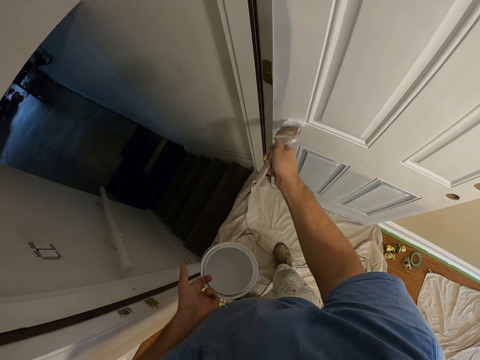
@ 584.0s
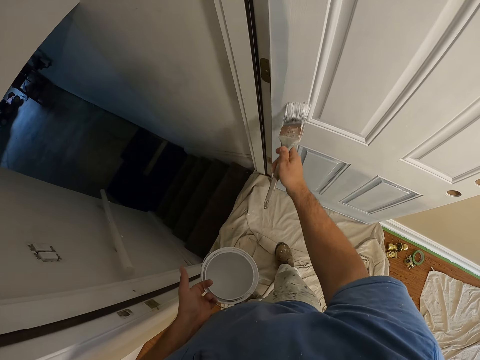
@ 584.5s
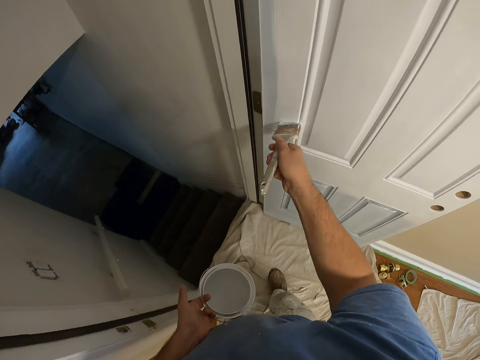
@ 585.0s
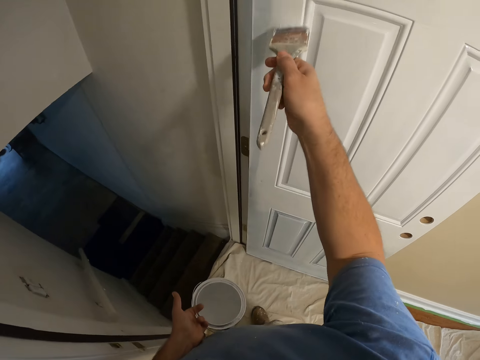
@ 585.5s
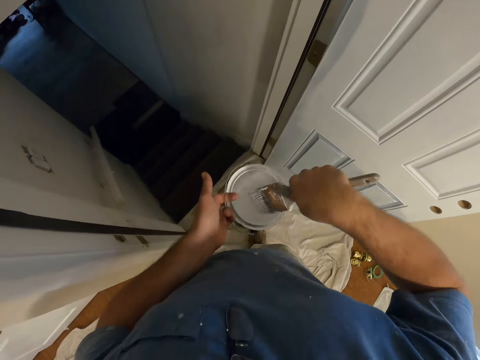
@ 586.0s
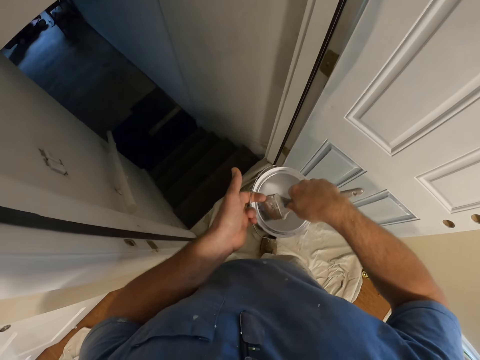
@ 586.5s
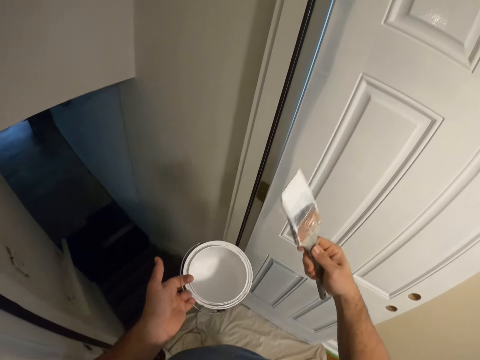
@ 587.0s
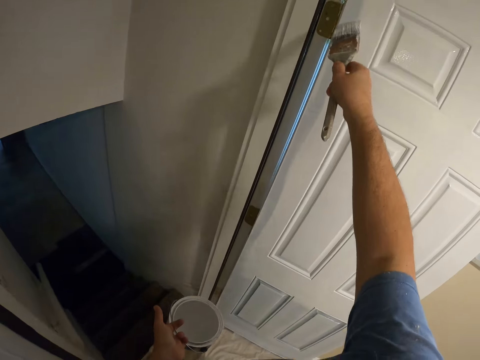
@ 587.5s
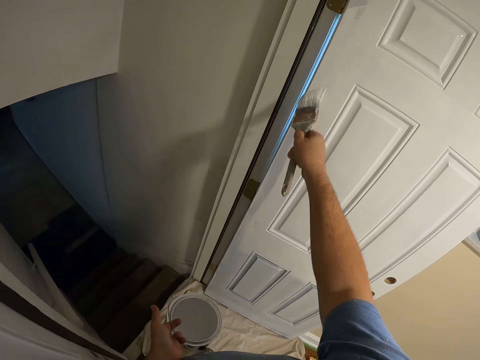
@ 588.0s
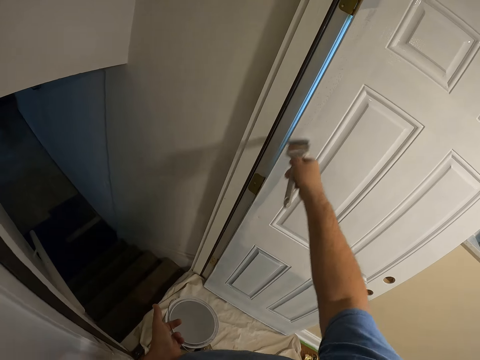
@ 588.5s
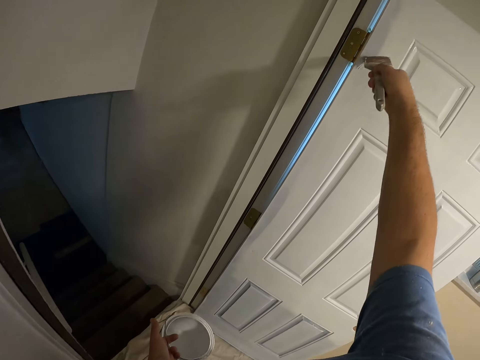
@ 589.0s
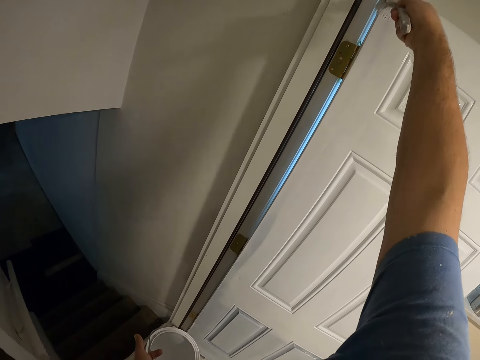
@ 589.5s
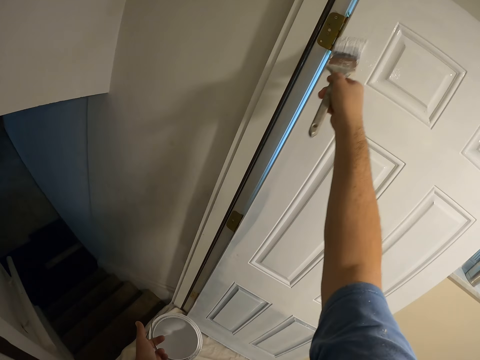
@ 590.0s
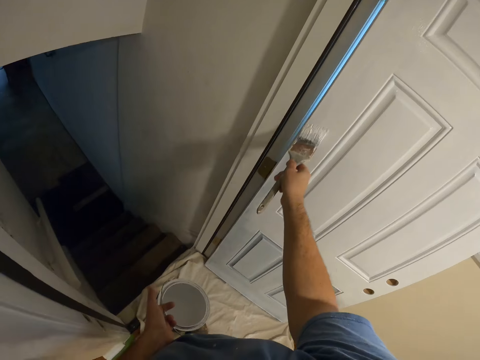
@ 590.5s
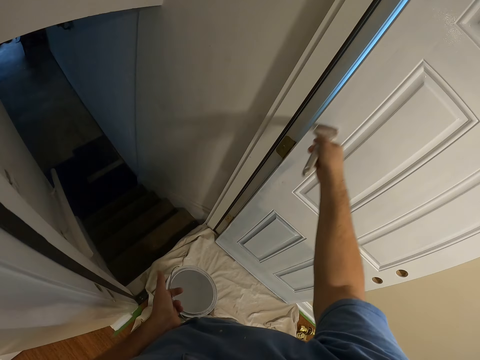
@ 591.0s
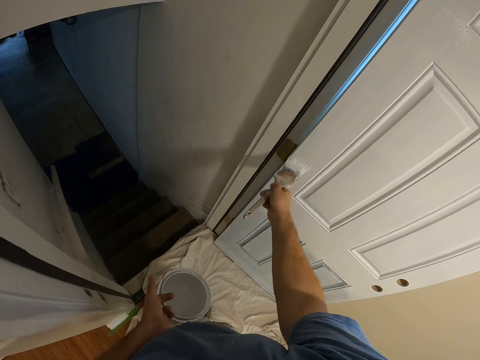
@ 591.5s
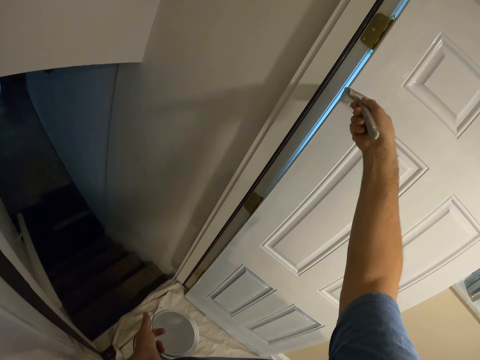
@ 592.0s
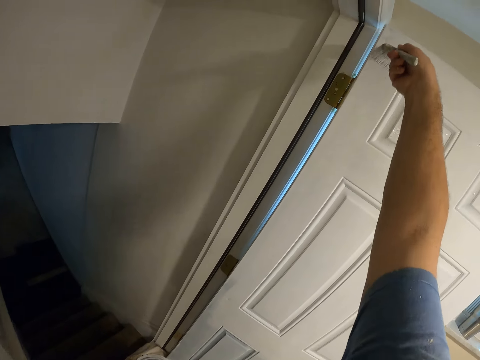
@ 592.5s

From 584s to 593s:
The camera wearer dips the paintbrush in the paint can. They paint the door using the paintbrush.

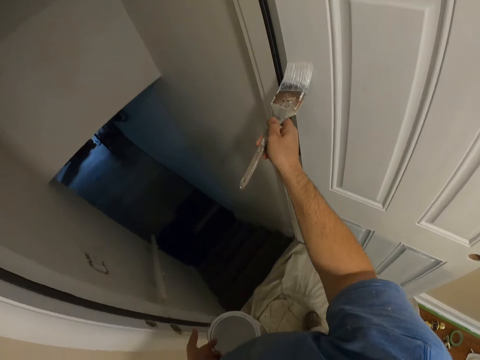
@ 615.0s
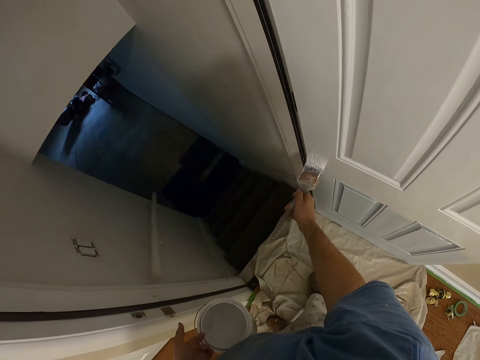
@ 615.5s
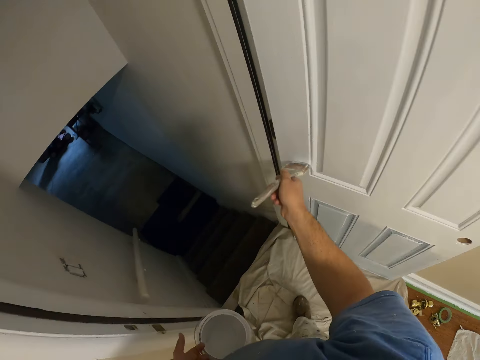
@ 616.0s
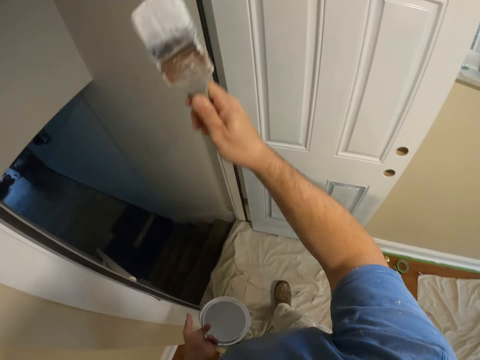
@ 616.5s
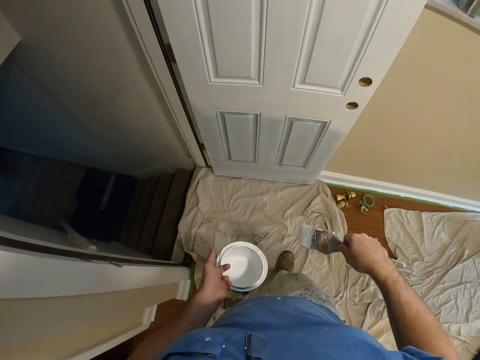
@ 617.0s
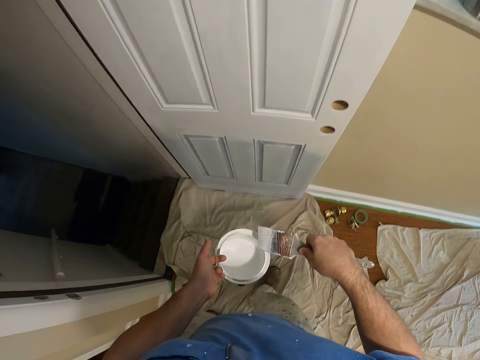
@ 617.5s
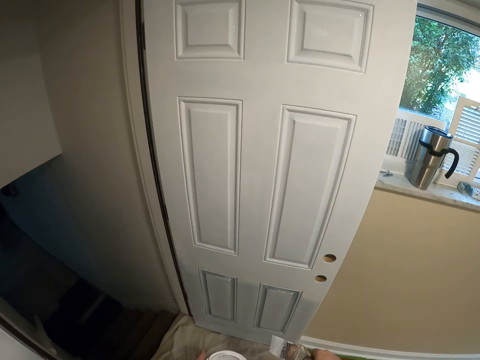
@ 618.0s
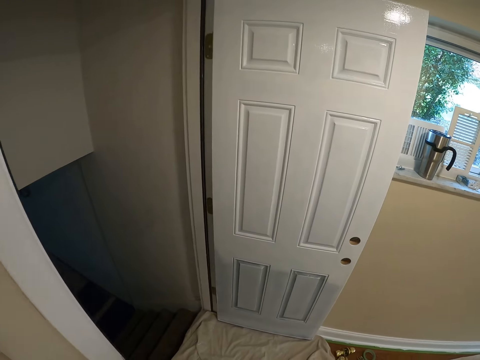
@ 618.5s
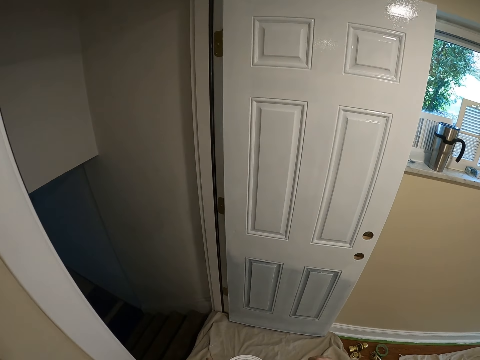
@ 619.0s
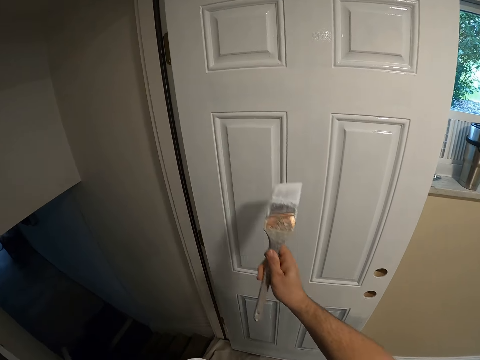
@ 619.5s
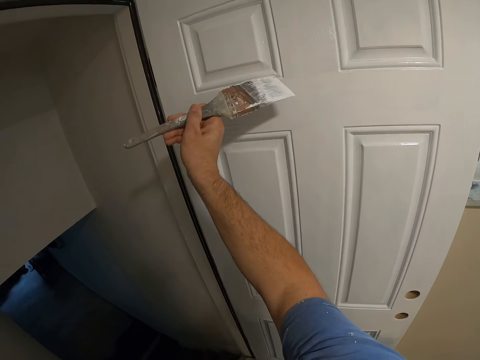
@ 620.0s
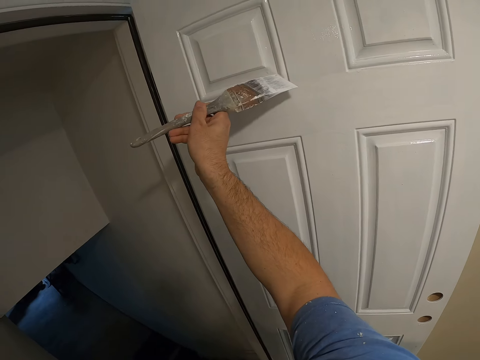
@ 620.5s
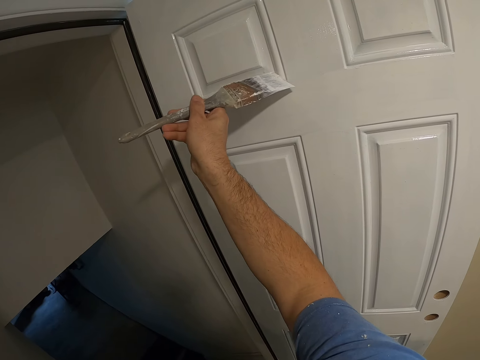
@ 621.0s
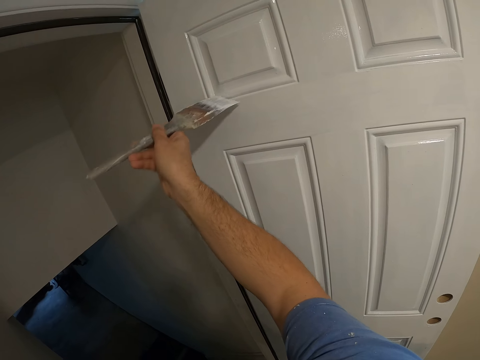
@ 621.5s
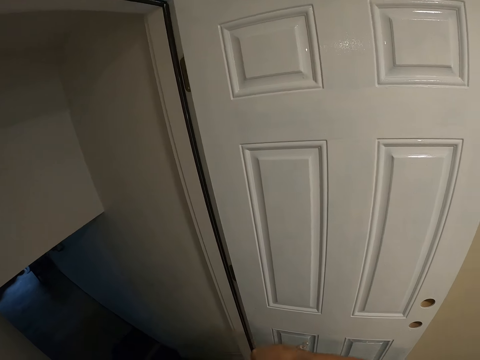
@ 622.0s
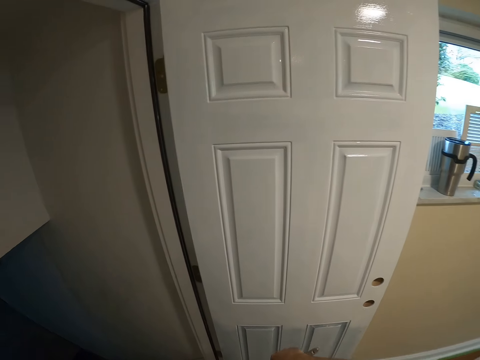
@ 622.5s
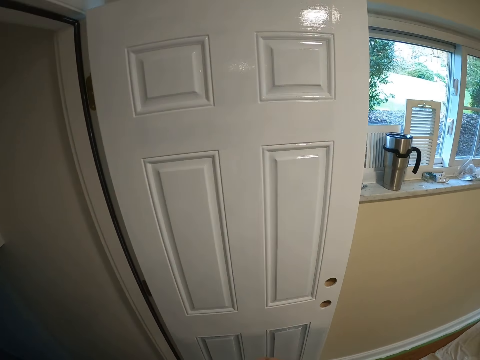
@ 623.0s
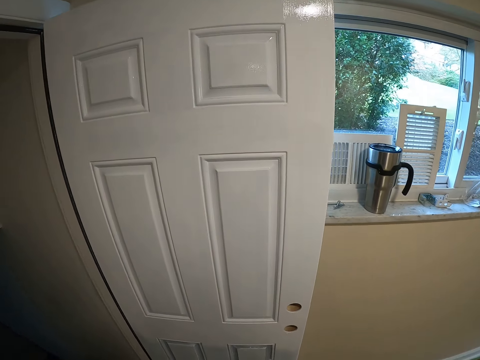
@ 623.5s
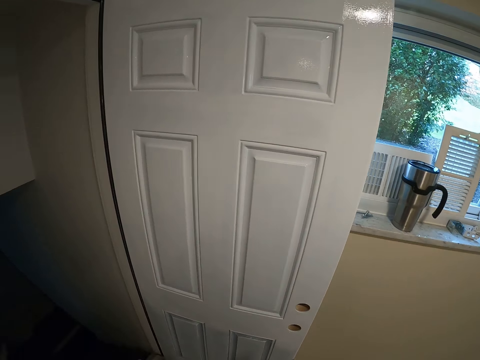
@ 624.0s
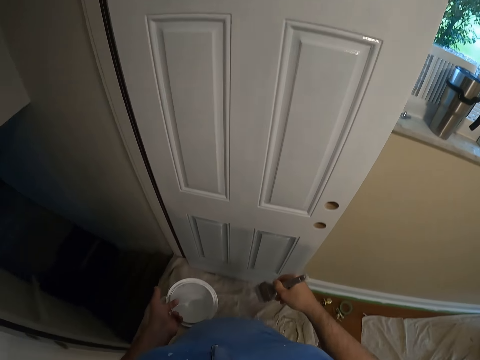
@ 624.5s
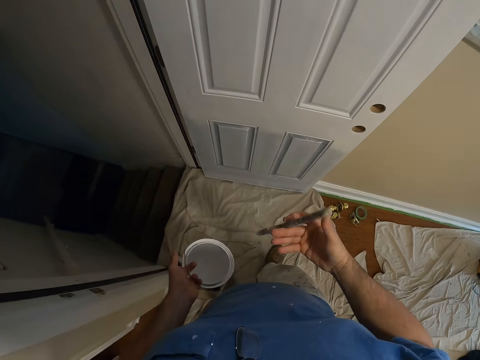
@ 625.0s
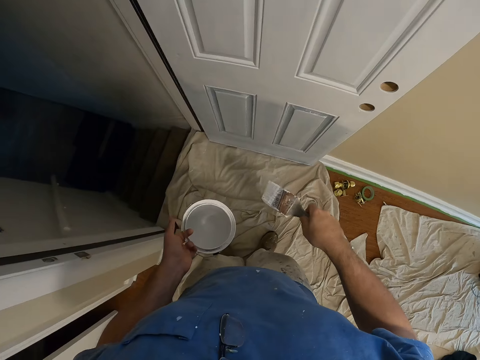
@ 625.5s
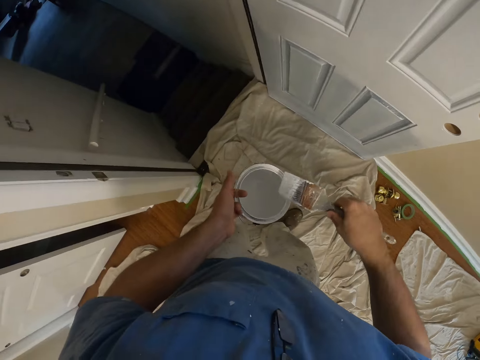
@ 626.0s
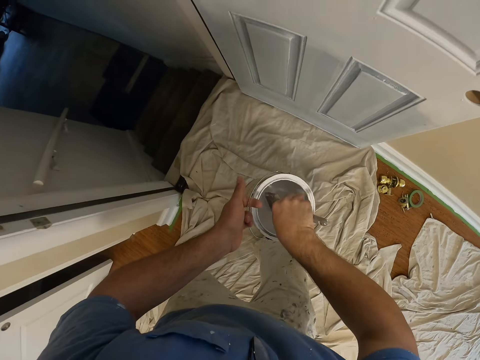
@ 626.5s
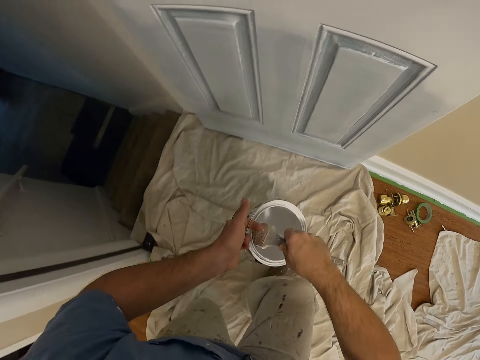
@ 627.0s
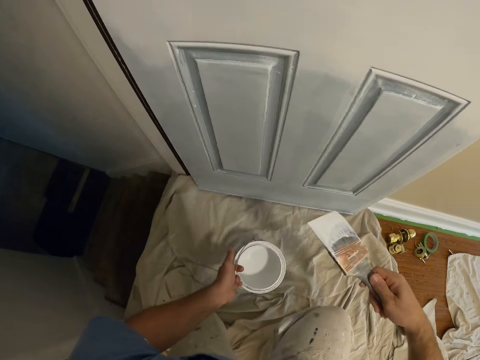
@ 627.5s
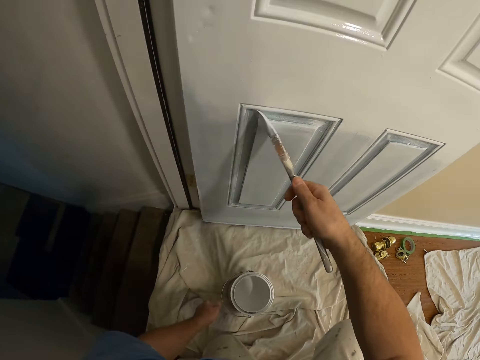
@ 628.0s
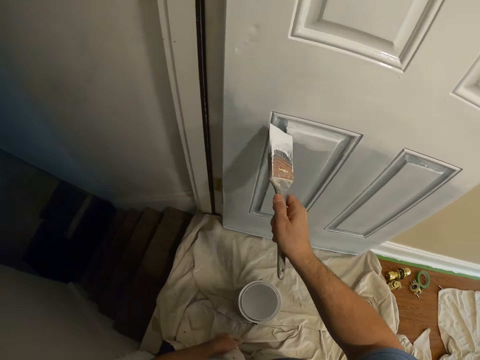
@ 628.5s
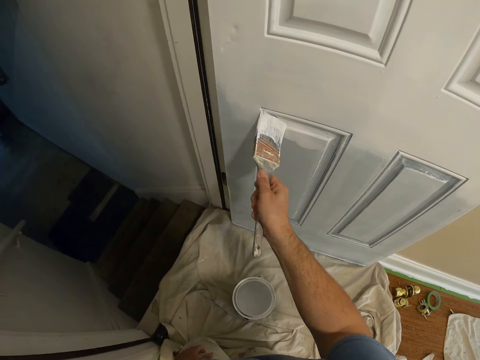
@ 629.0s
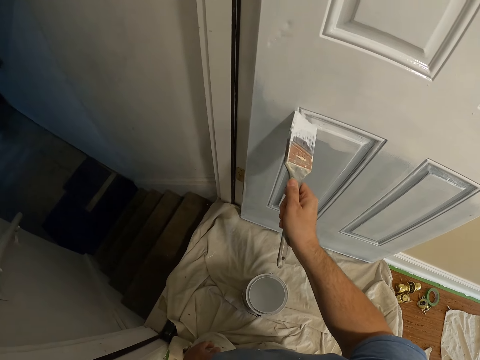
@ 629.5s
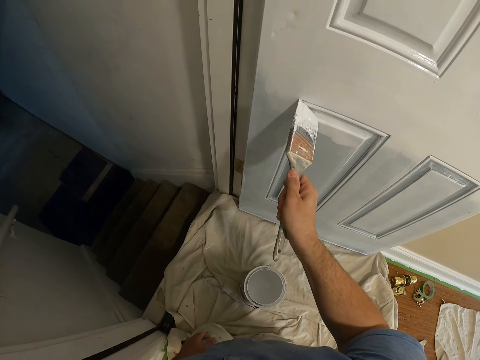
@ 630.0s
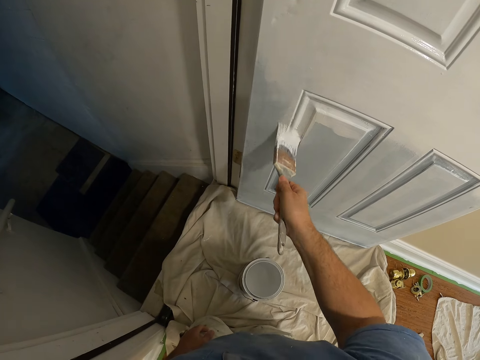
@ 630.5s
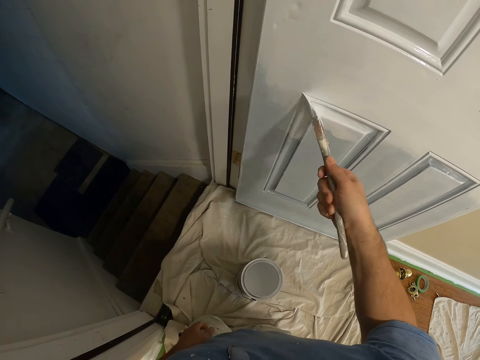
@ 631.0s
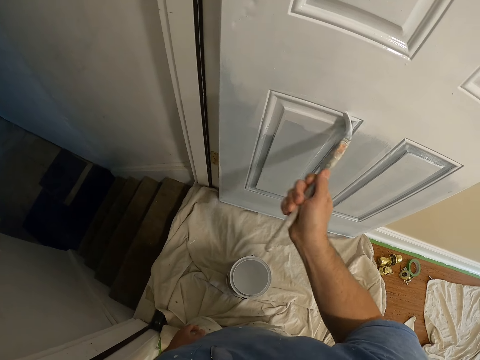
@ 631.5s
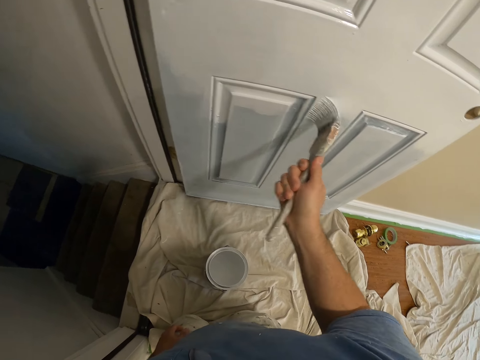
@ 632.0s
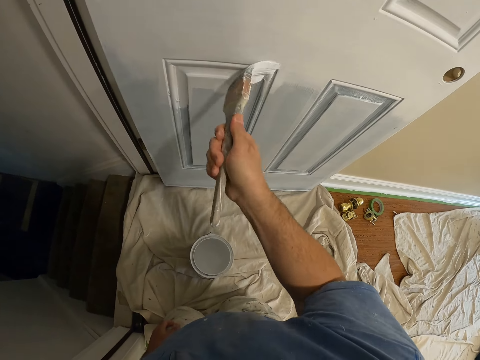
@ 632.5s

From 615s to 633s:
The camera wearer moves in the room. They stare at the door. They paint the door using a paintbrush. They look around. They stare at the door. They dip the paintbrush in the paint can. They squat in the room. They place the paint can on the cloth on the floor. They paint the door using the paintbrush.
